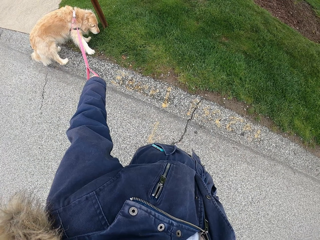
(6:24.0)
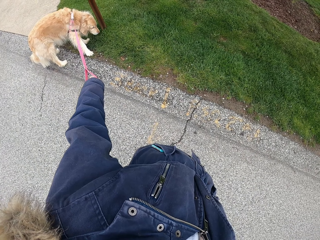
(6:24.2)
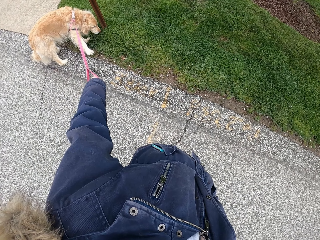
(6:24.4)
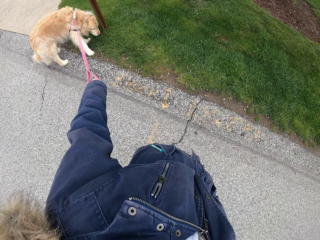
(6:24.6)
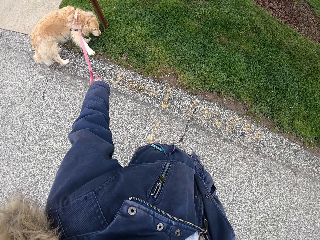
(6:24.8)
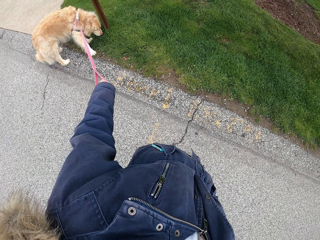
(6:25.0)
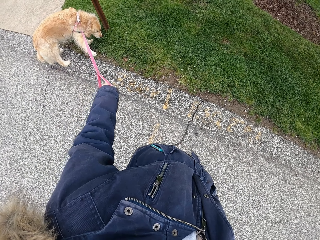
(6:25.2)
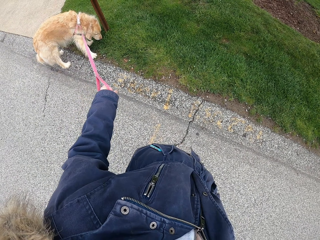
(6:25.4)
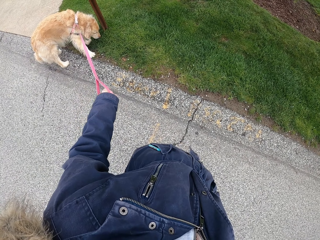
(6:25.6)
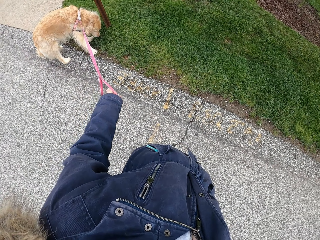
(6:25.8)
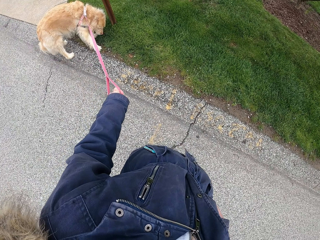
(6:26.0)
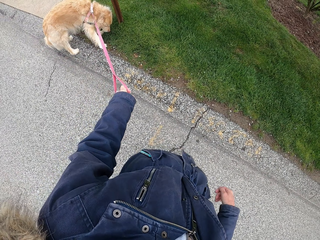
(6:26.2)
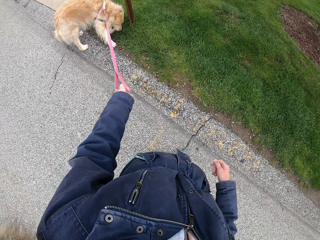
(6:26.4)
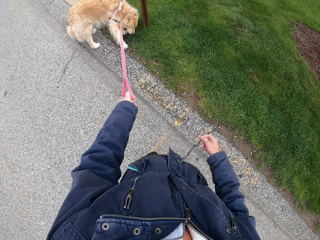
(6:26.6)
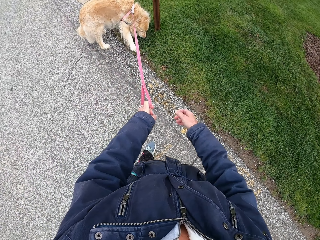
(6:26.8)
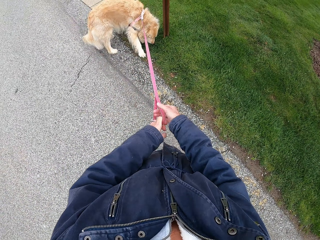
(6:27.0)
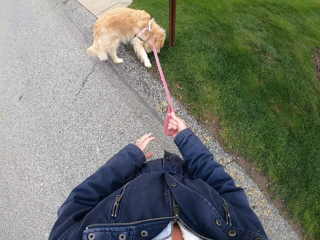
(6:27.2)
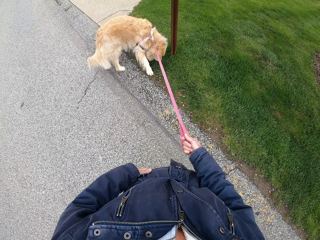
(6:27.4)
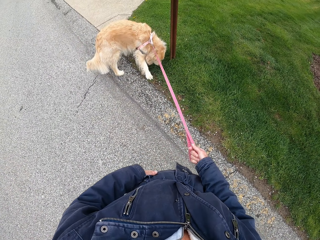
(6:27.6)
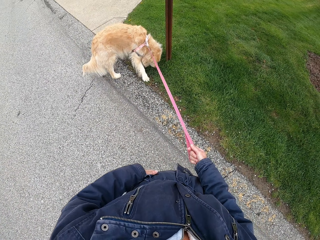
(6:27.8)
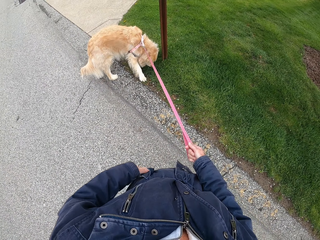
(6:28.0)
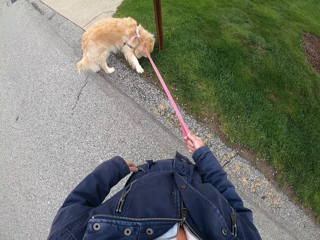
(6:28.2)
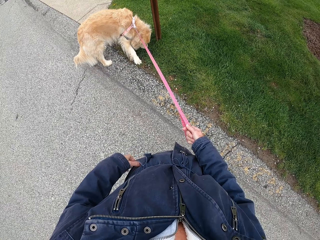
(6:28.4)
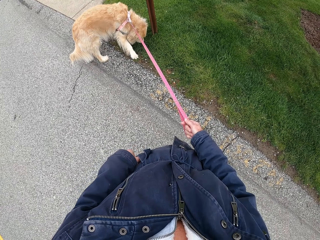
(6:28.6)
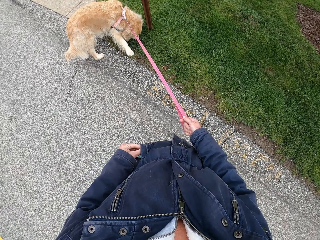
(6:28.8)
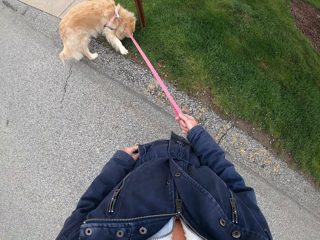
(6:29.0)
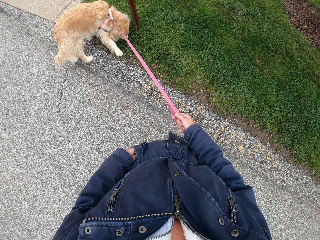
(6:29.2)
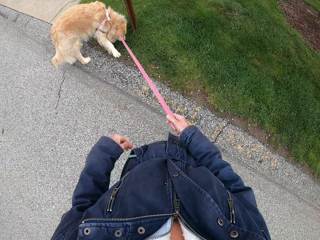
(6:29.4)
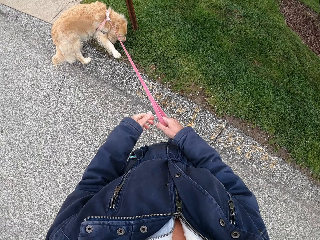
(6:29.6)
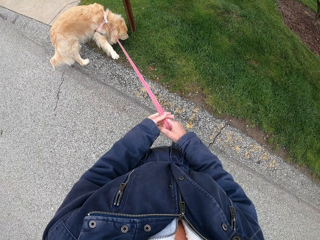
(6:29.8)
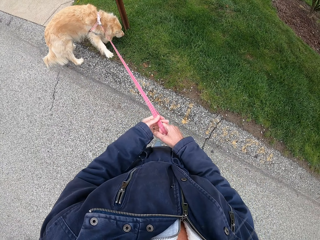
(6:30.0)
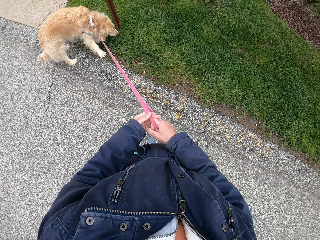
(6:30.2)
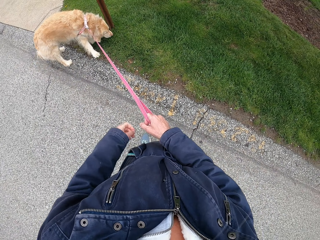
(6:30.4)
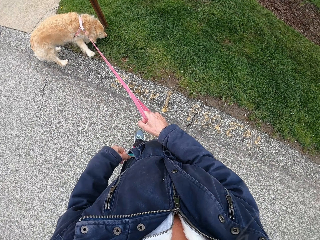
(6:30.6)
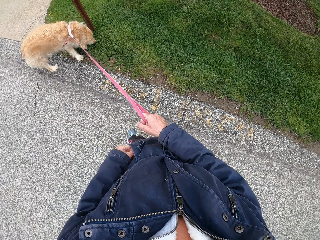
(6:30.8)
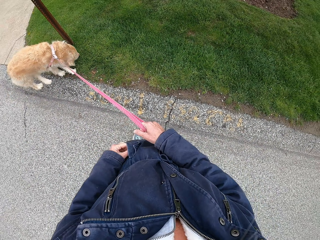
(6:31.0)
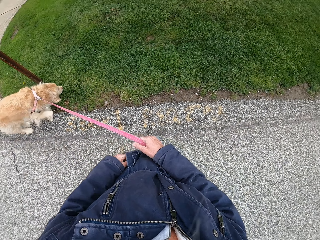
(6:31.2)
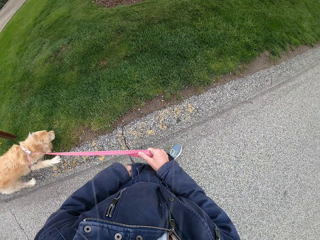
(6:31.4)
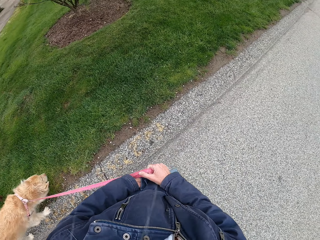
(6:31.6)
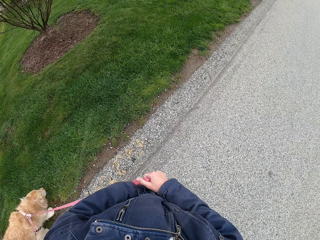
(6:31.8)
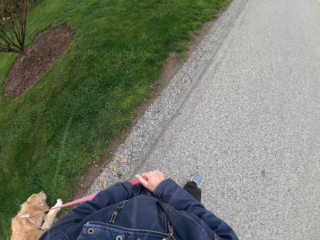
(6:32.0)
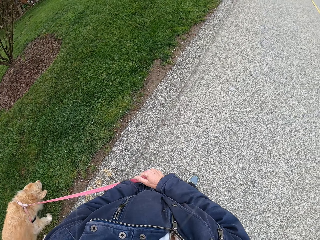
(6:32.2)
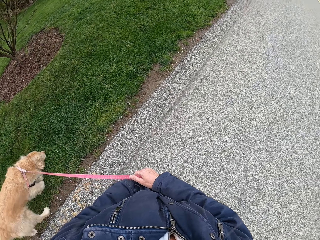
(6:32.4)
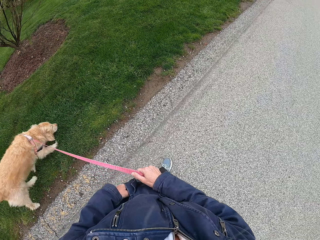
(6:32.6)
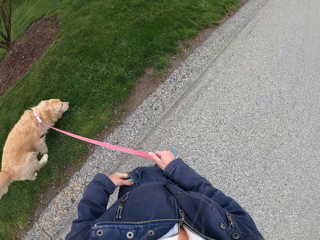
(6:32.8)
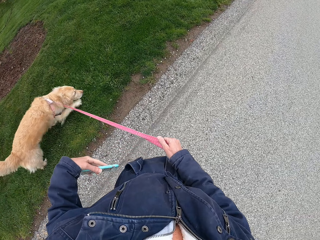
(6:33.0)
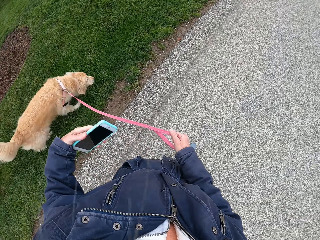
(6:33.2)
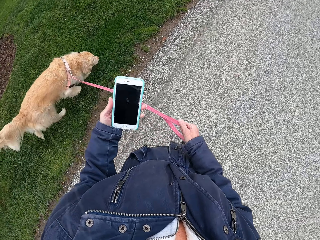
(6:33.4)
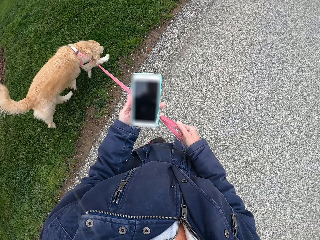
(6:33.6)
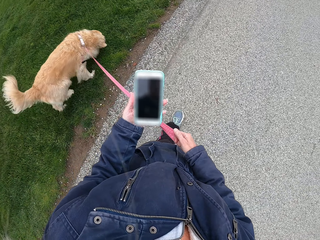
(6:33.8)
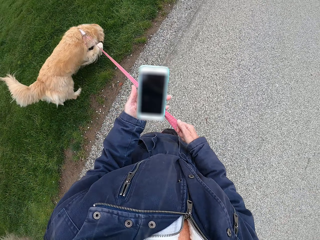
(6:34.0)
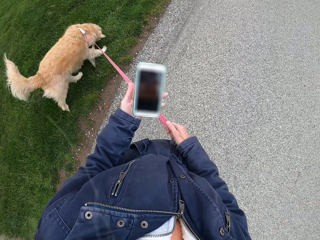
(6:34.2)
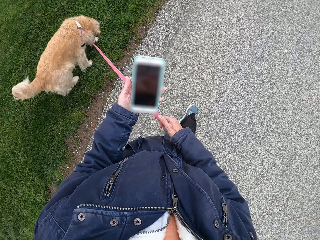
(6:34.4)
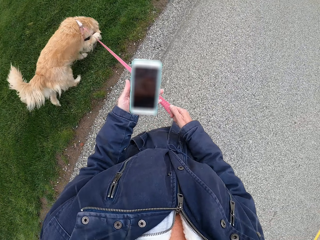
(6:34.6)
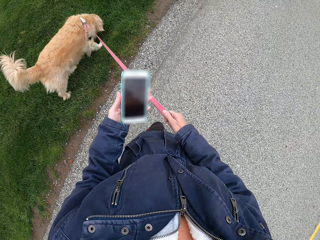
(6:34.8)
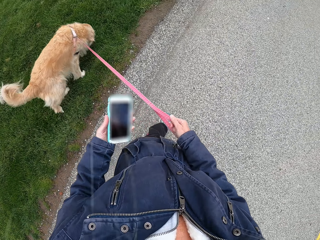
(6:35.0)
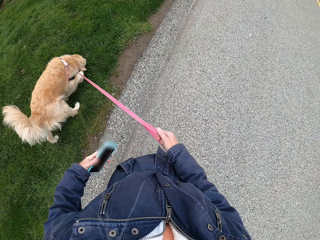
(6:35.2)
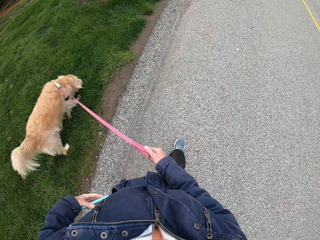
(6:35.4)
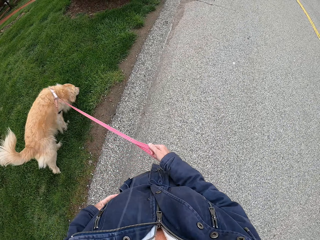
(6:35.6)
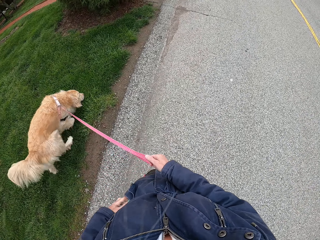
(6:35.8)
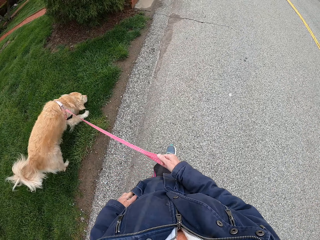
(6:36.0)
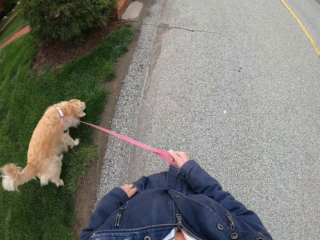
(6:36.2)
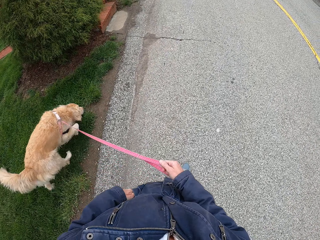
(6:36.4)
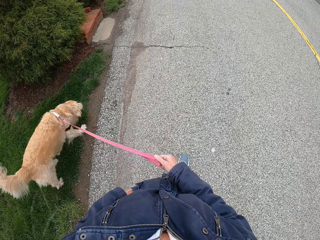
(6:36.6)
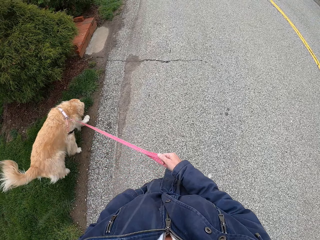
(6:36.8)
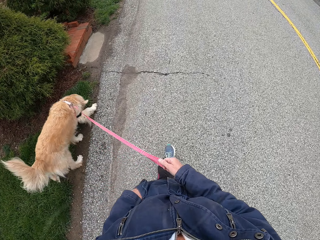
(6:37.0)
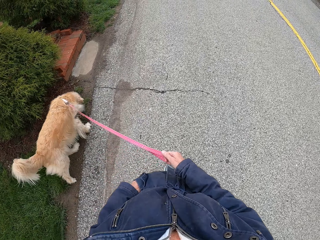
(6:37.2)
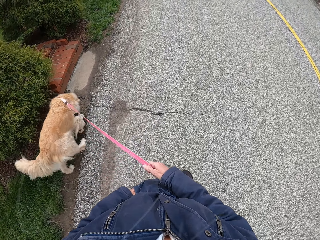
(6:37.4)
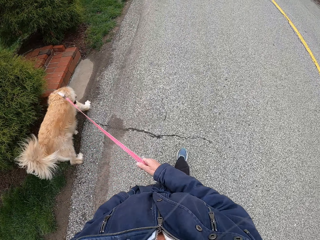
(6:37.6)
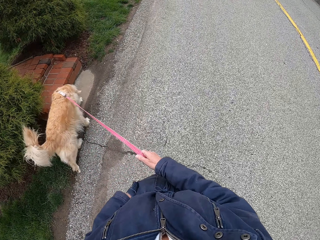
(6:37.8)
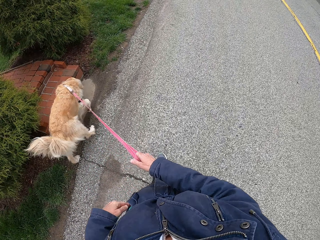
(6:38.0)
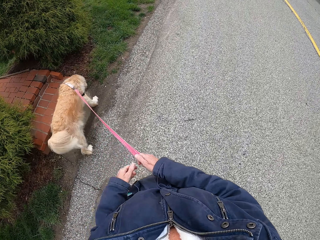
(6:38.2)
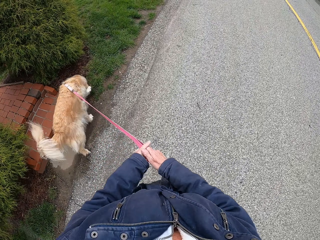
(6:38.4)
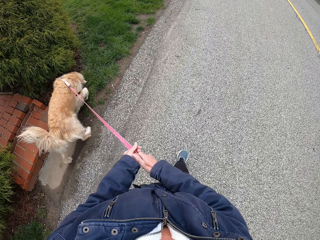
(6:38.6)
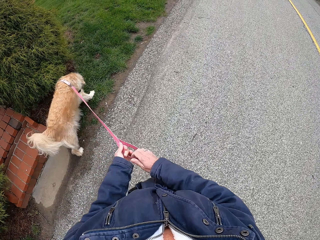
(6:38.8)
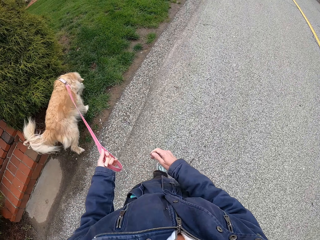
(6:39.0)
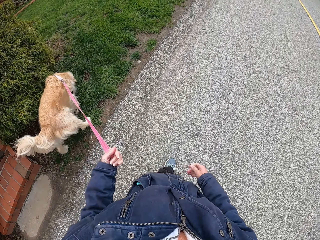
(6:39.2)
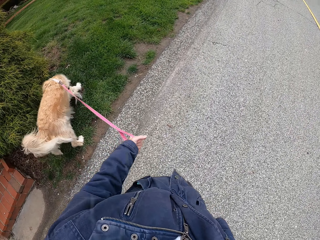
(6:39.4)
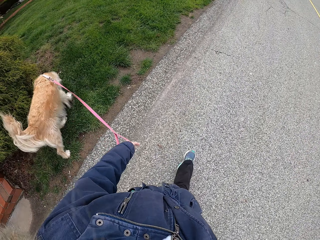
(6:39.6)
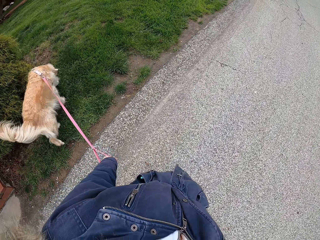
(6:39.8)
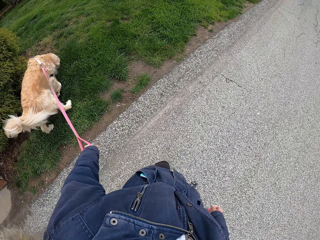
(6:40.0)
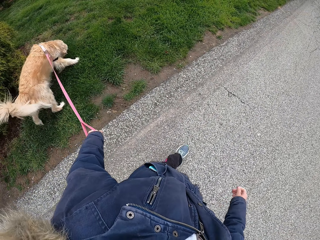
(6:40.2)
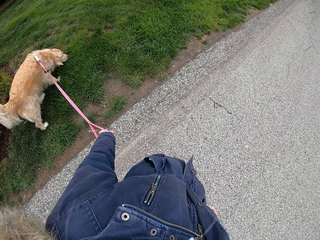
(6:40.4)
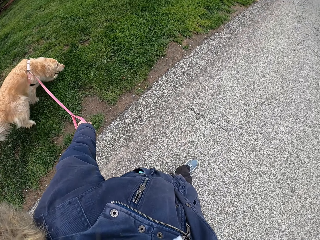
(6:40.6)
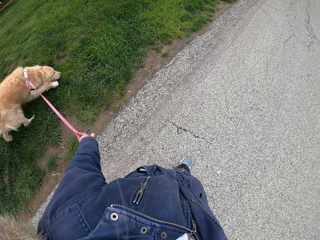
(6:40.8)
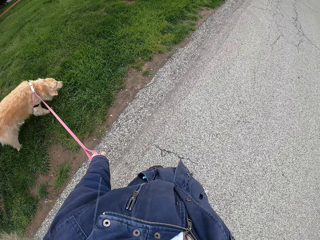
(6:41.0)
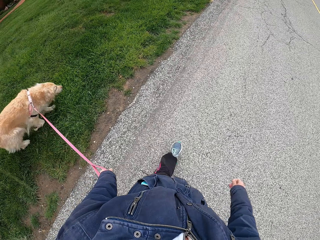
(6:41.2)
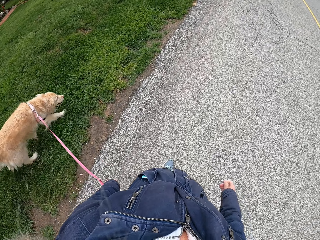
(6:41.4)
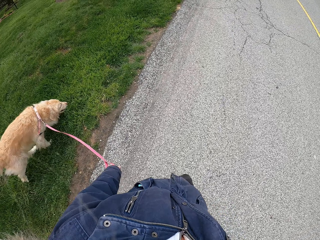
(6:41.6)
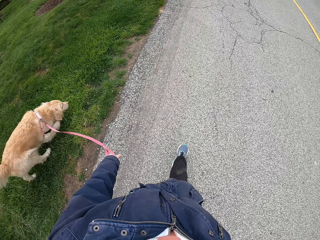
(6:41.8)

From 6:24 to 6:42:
The camera wearer walks the dog along the road. She picks up the phone from the pocket. She stares at the phone in her hand. She puts the phone inside the pocket. She walks the dog along the road.

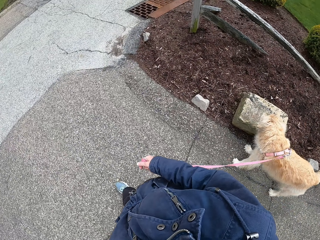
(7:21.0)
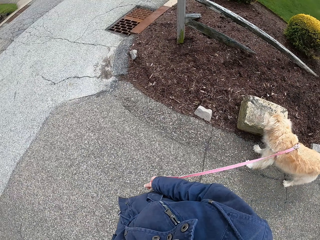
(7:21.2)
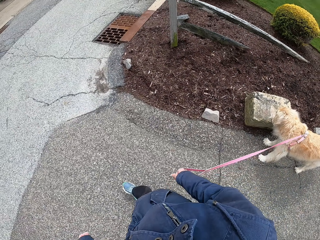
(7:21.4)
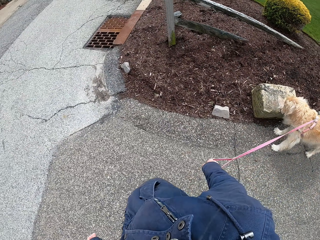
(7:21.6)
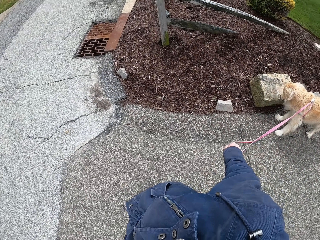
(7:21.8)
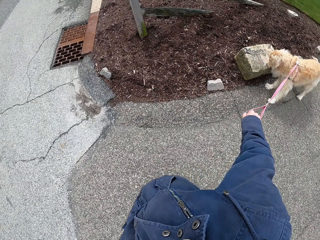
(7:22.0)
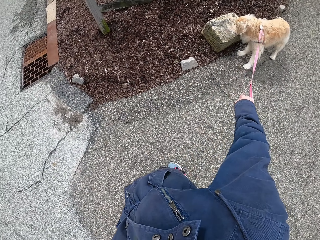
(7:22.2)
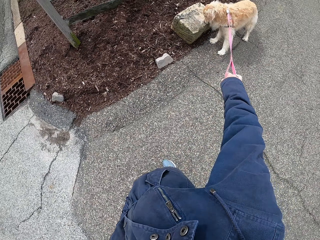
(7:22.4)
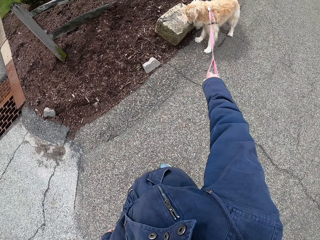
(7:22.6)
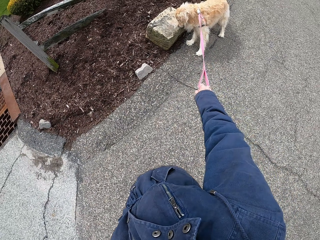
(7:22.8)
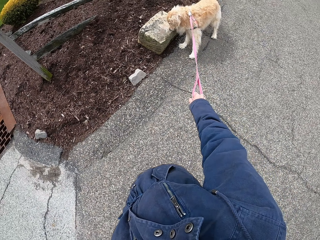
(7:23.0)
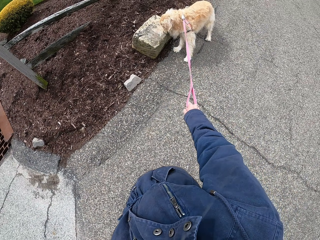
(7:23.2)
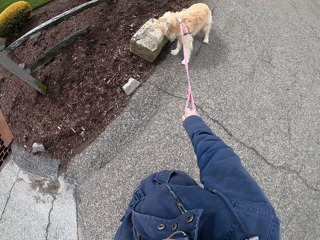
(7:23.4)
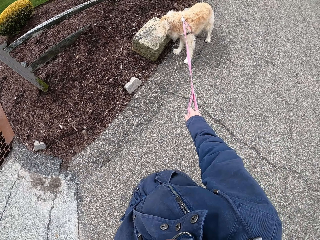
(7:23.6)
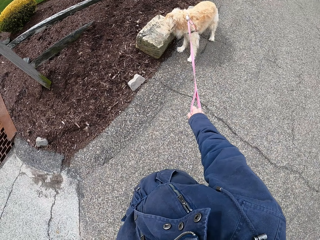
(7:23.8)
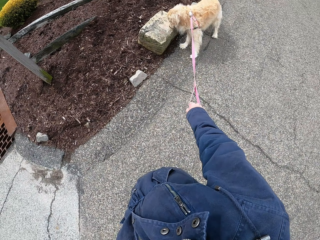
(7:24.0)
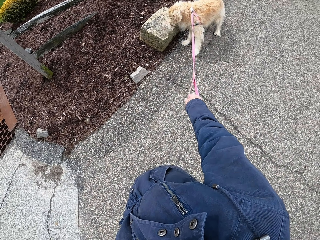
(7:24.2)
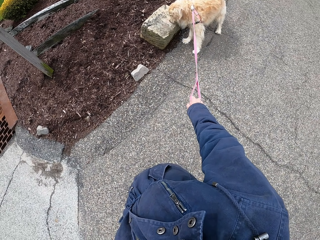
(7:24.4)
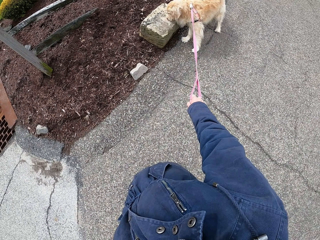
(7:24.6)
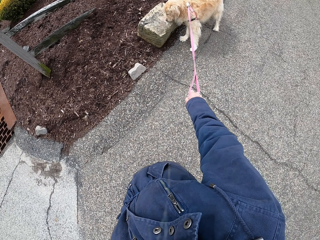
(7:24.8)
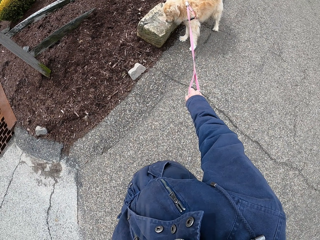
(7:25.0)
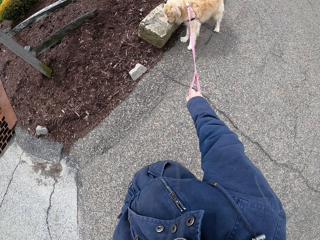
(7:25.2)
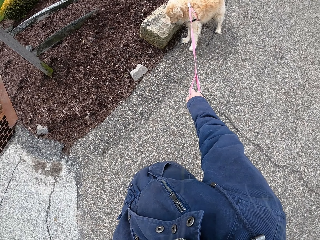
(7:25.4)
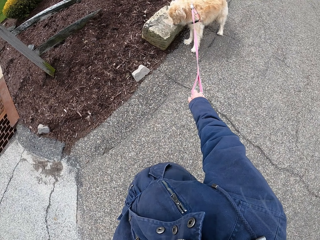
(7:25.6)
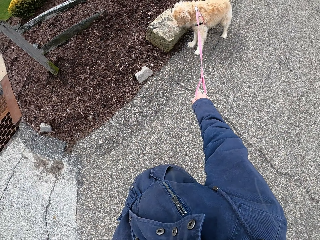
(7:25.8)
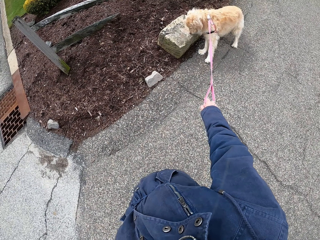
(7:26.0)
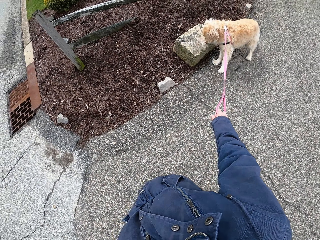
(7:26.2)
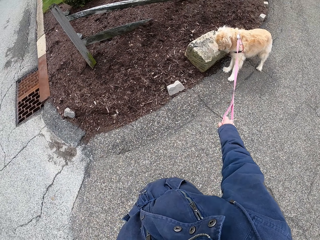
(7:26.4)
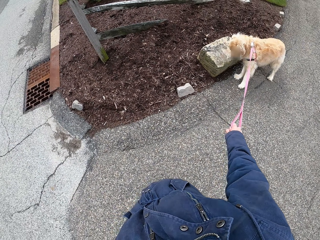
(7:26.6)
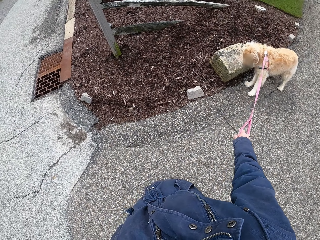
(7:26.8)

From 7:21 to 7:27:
The camera wearer stops on the road. They stare at the dog.
